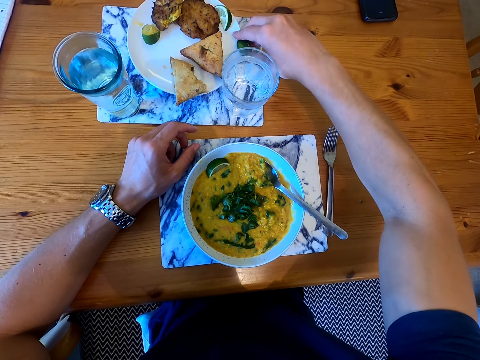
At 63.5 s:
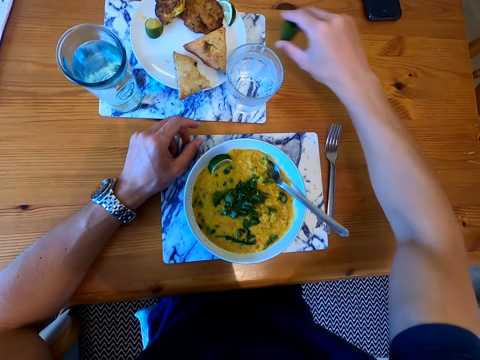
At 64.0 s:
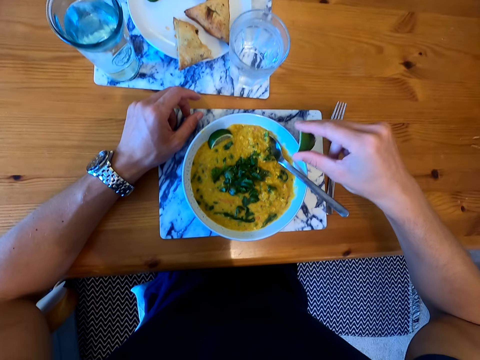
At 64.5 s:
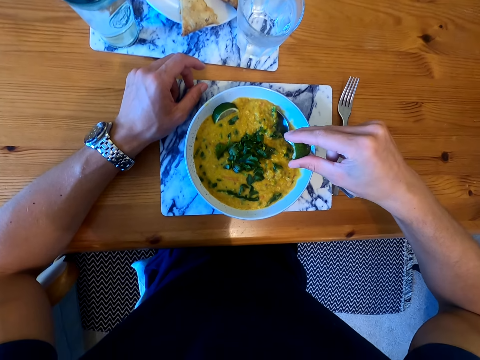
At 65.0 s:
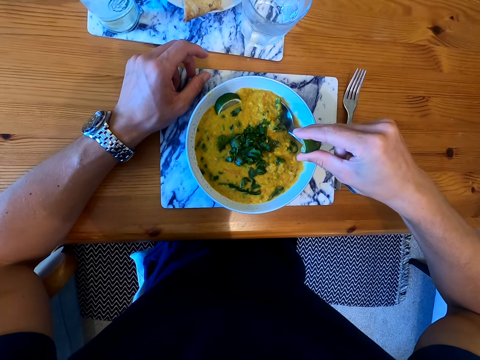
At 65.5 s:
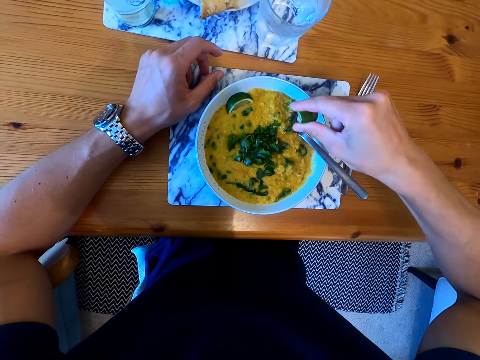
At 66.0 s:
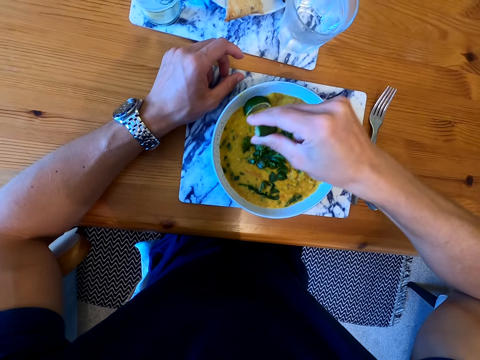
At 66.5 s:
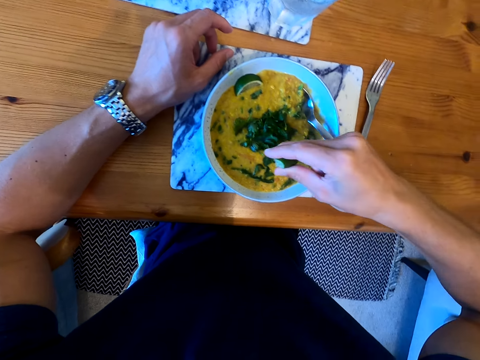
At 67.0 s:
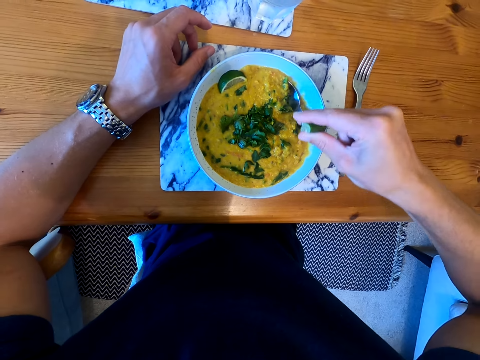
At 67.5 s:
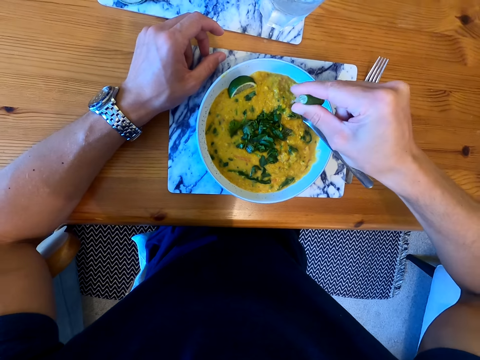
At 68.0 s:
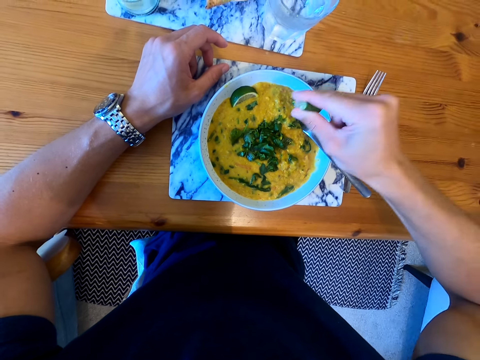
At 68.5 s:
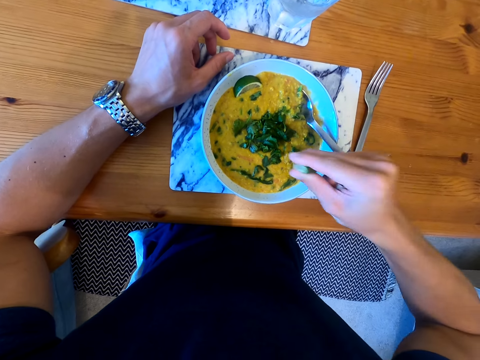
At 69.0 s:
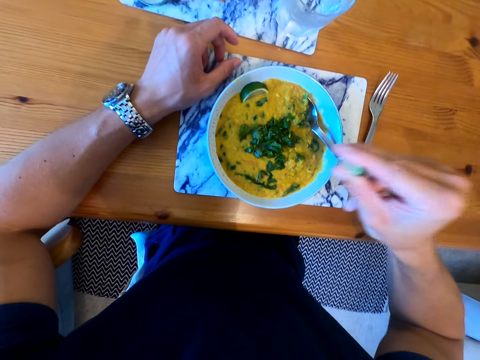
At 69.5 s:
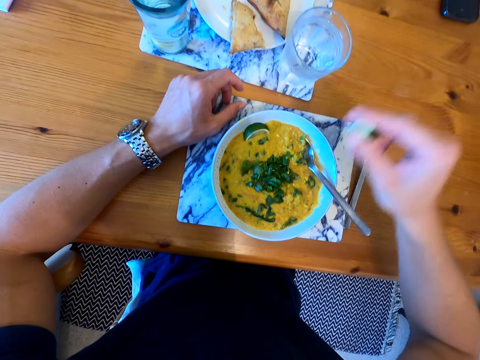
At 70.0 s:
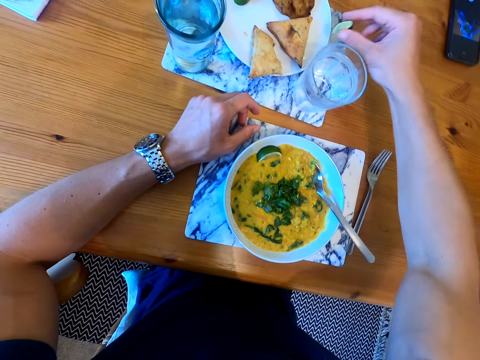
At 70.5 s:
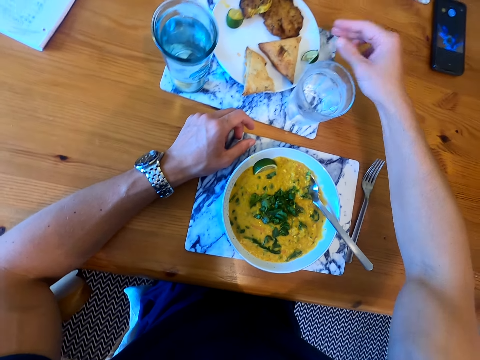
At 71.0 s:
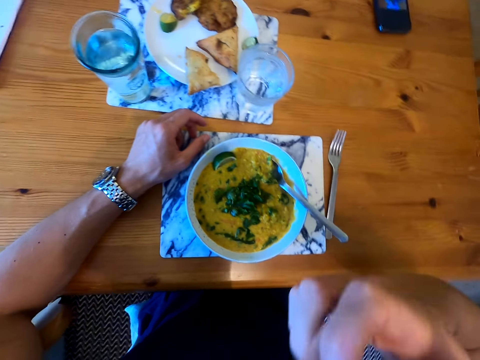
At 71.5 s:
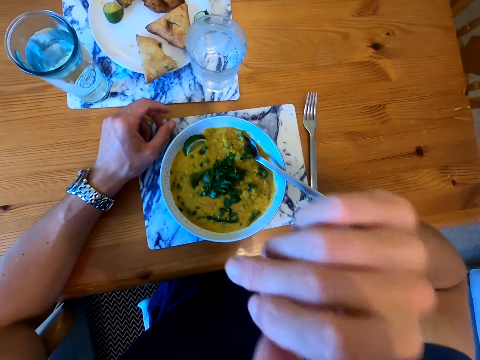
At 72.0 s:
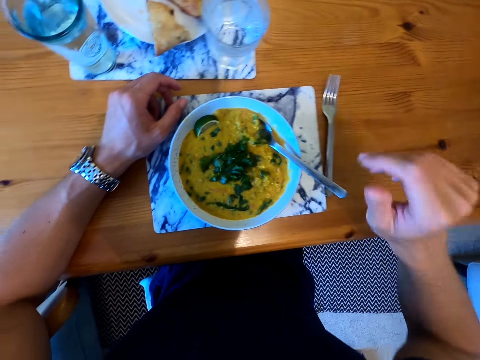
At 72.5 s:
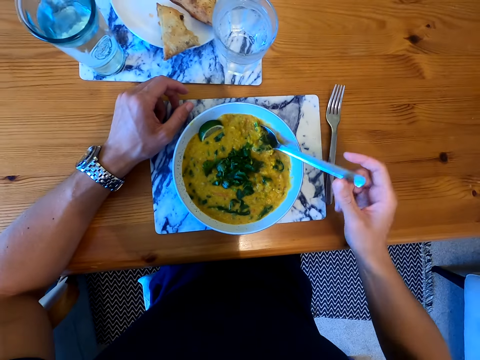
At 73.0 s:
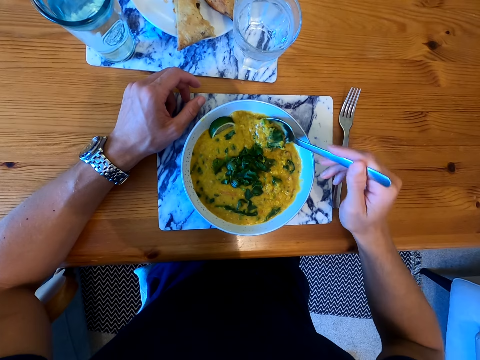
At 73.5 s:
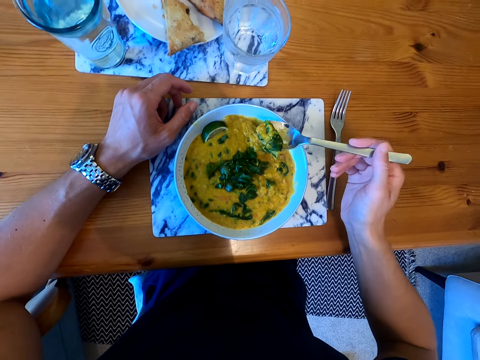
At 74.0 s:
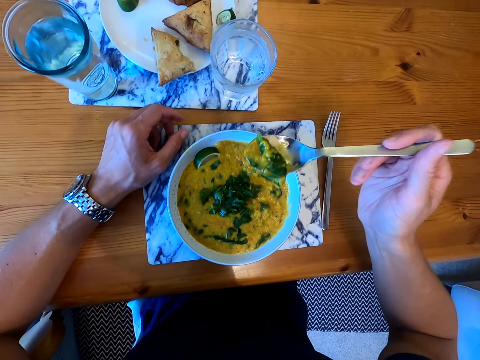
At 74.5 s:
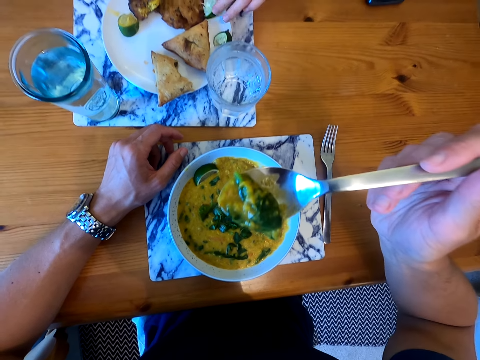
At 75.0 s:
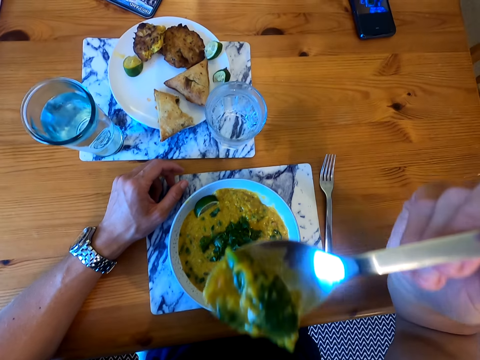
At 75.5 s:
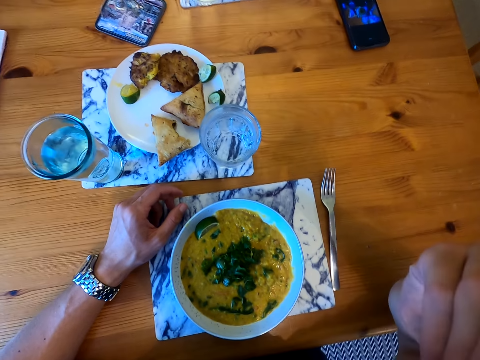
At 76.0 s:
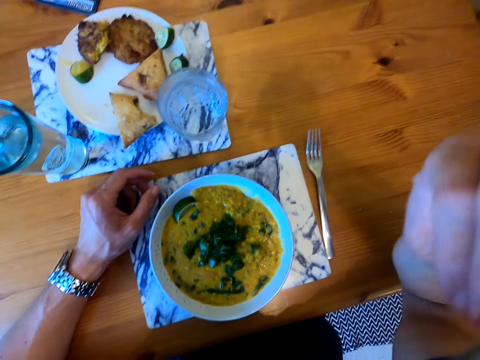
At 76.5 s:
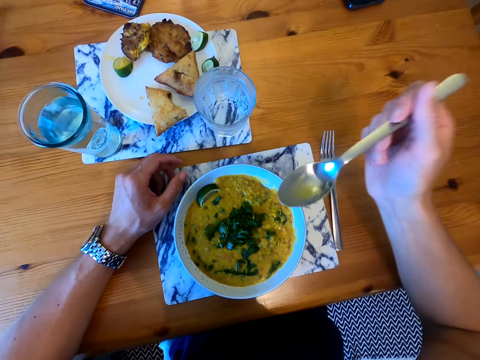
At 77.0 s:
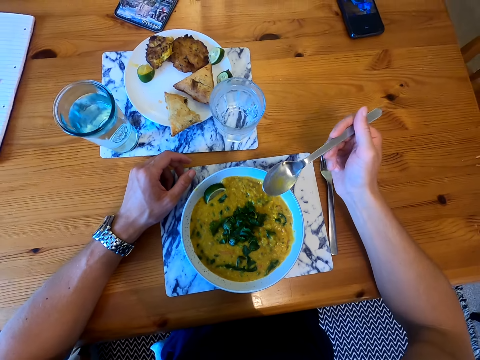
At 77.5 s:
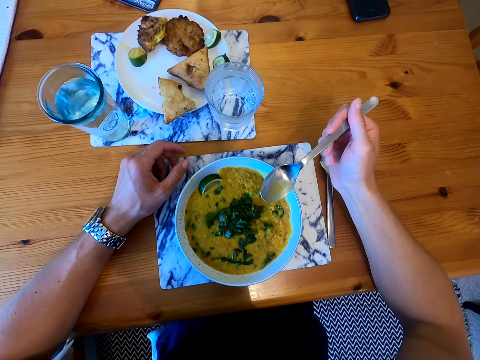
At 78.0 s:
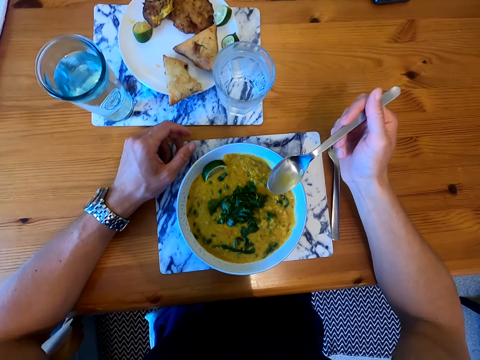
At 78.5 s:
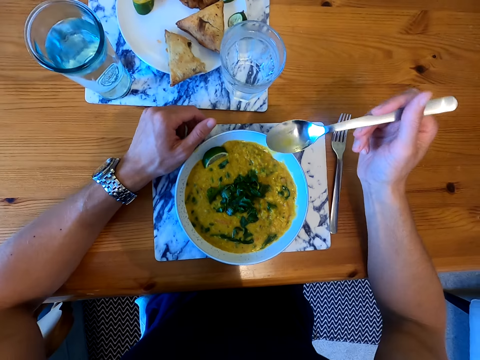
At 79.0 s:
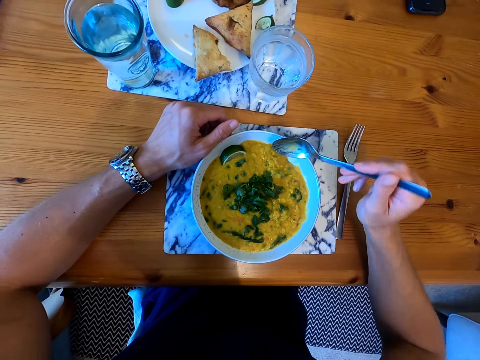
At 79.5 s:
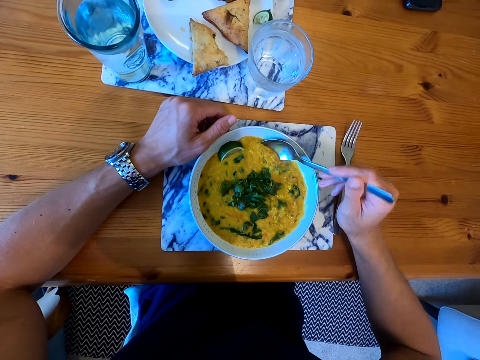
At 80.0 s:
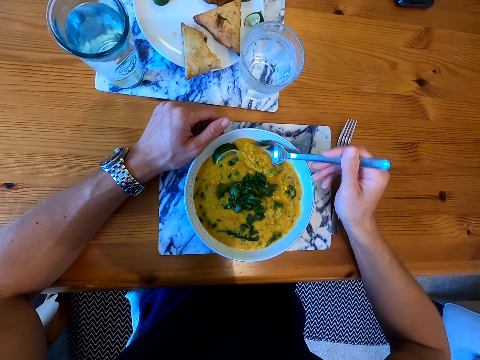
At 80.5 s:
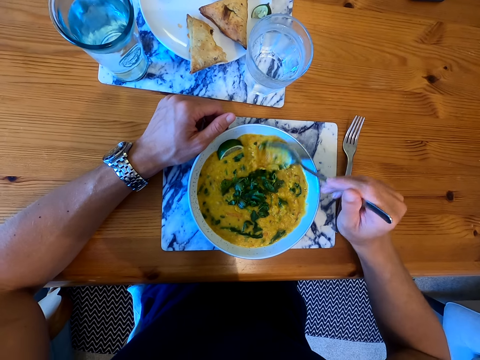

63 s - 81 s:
The camera wearer squeezes the lemon on the food. They put the lemon on the plate. They lick the fingers. They pick the food with the spoon. They put the food in the mouth. A lady puts the lemon on the plate. The camera wearer puts the hand on the table. They look at the food. They pick the food with the spoon.

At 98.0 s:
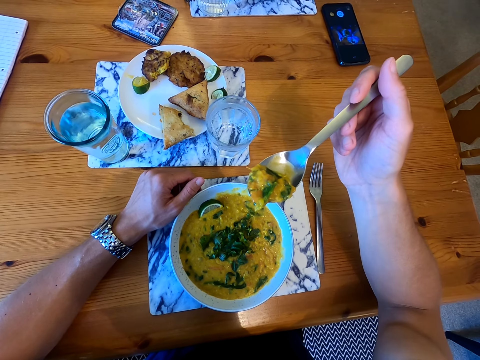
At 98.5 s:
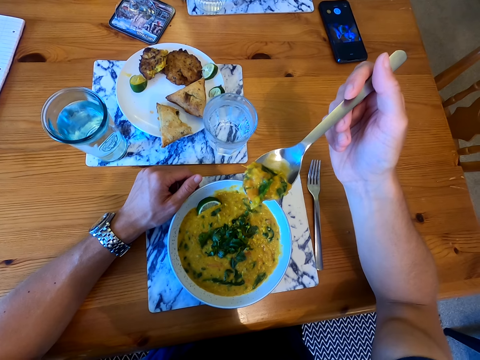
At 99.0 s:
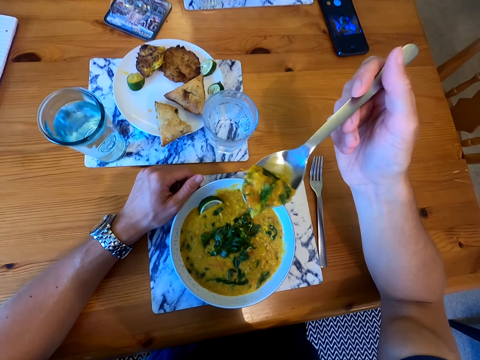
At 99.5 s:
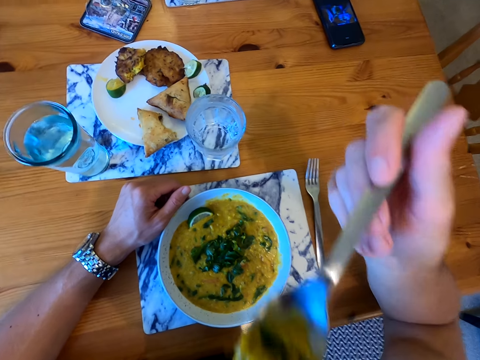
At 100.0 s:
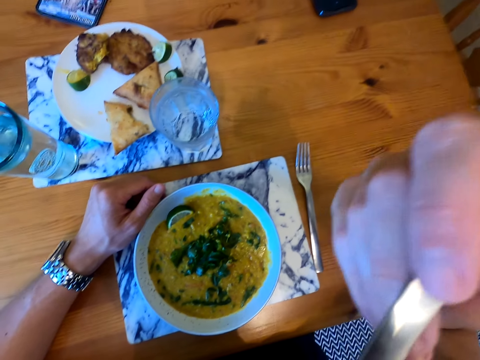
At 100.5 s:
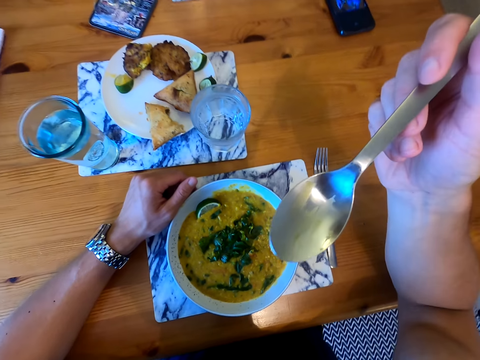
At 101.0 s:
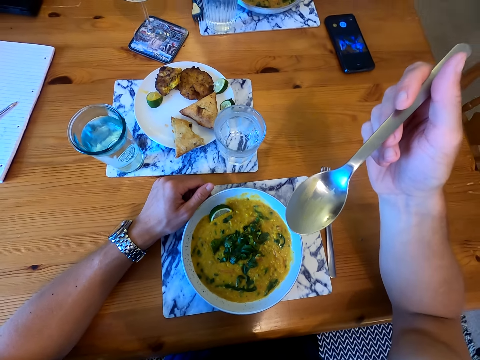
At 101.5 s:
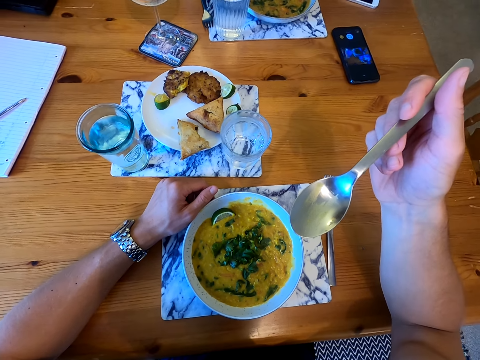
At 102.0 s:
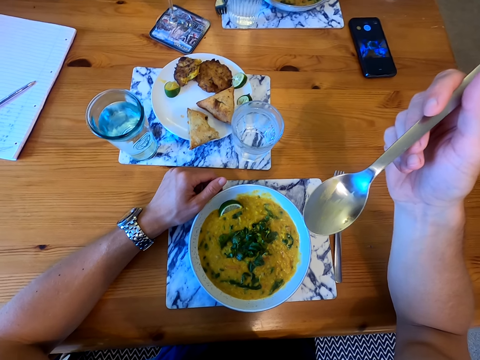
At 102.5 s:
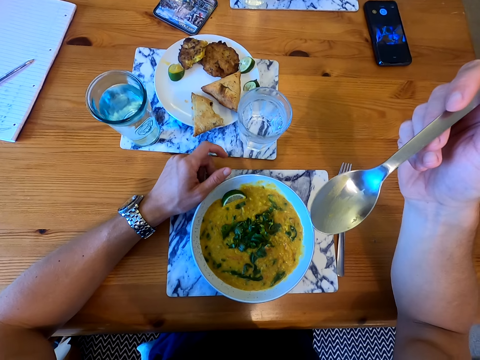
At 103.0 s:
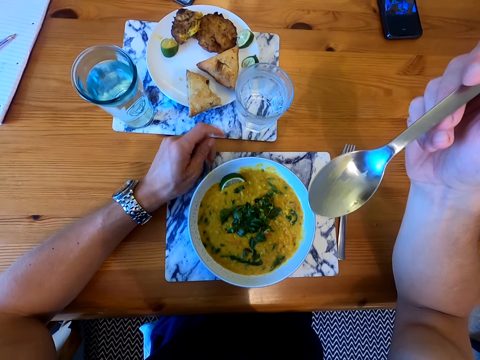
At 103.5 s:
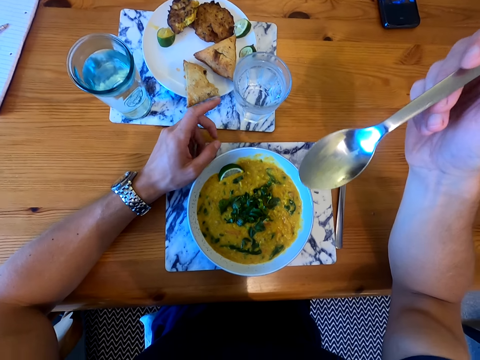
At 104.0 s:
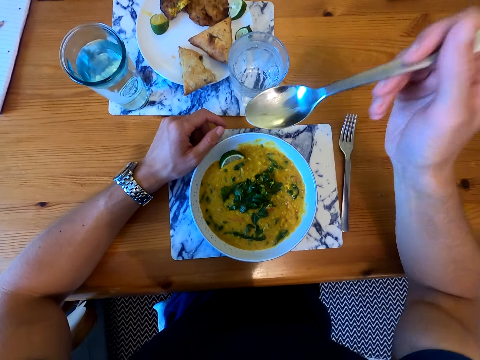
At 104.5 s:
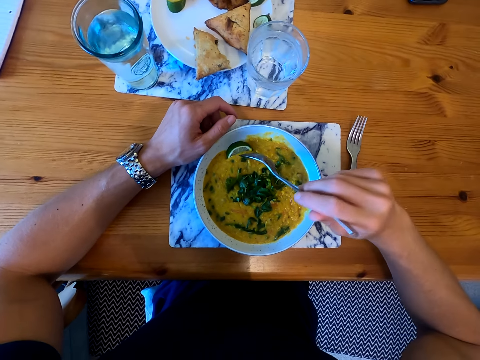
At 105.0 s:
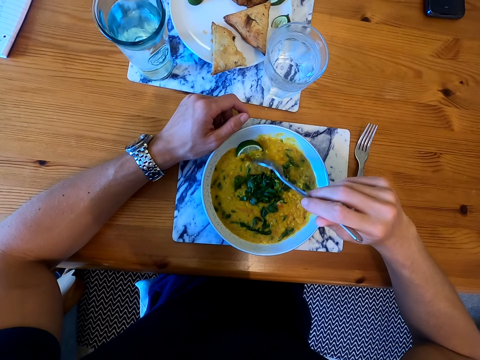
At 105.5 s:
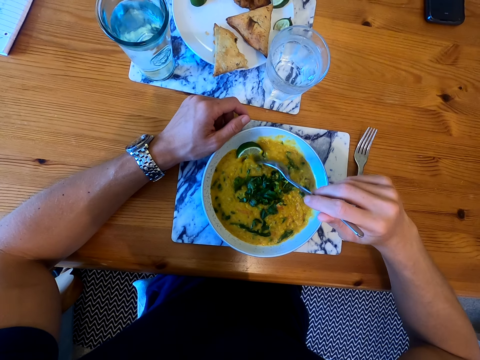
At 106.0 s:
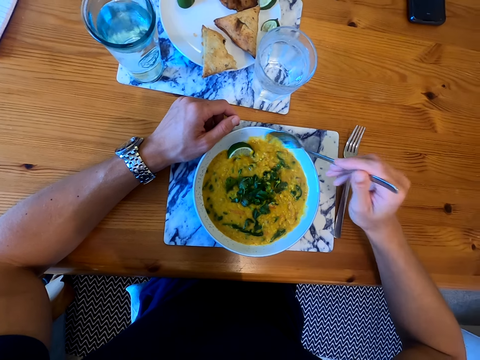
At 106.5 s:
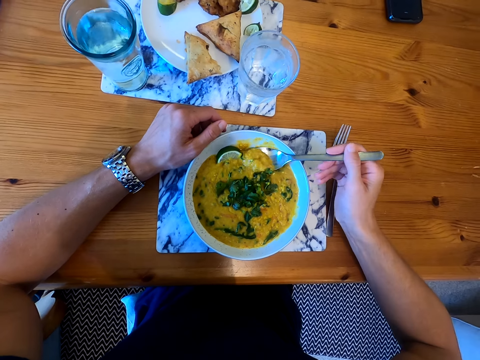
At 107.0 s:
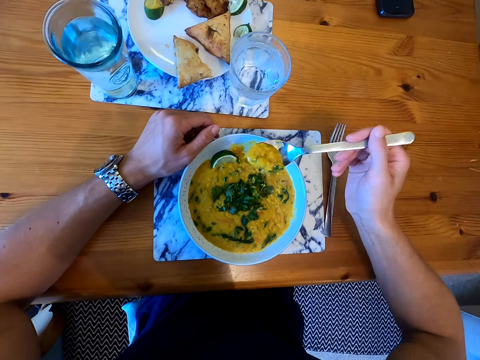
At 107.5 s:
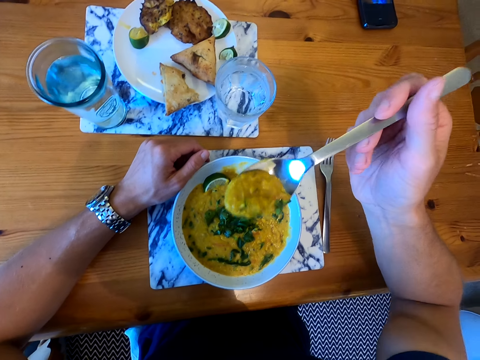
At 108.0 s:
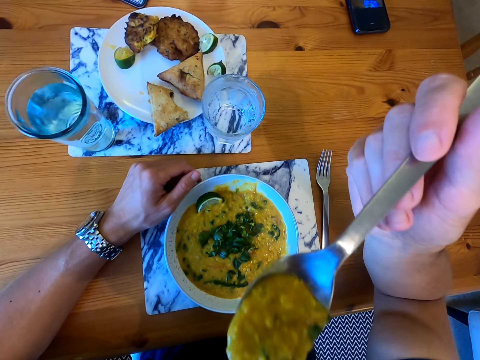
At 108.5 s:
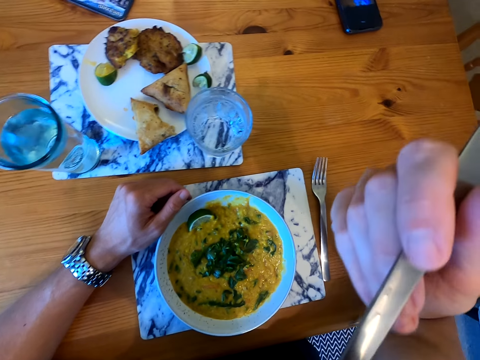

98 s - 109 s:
The camera wearer puts the food in the mouth. They look at the food. They move the hand. They pick the food with the spoon. They put the food in the mouth.
